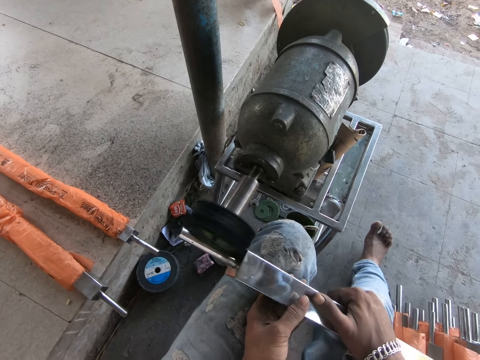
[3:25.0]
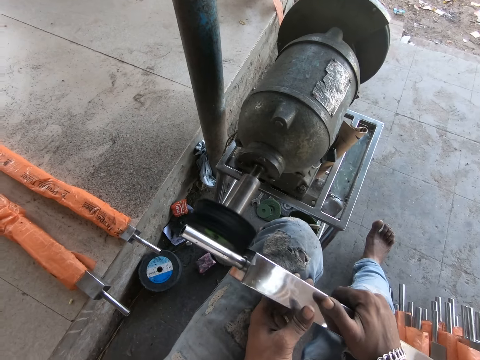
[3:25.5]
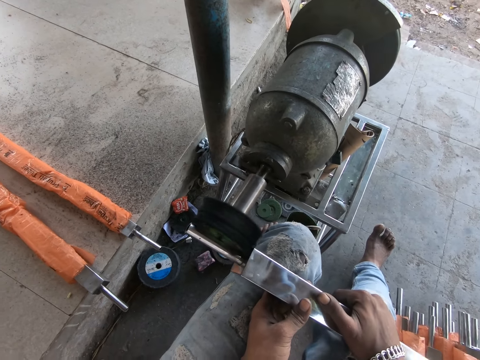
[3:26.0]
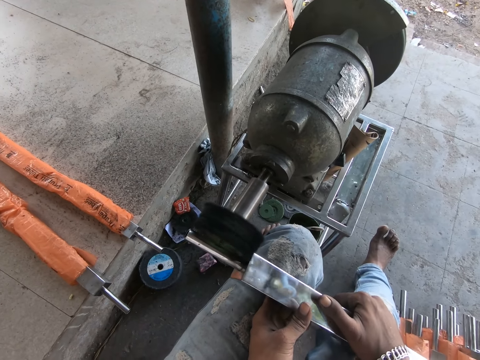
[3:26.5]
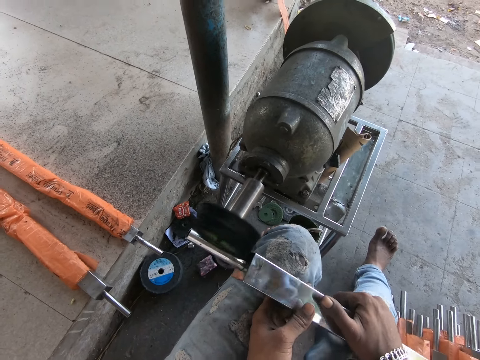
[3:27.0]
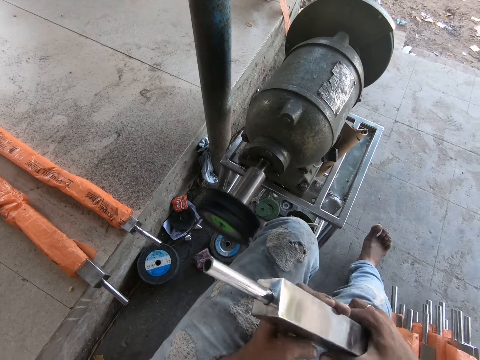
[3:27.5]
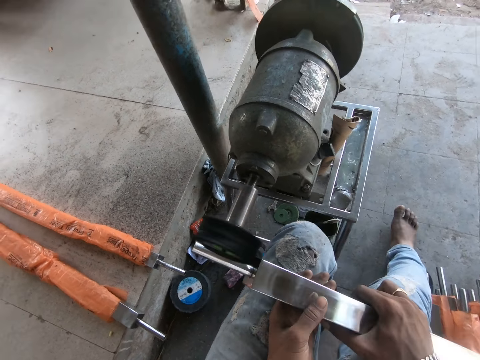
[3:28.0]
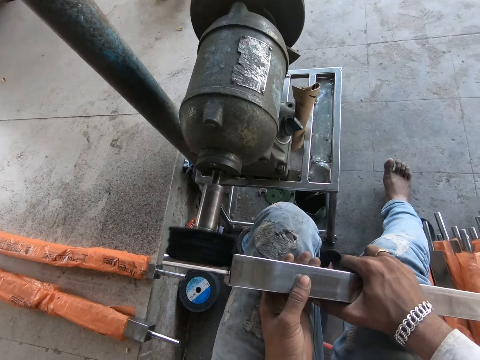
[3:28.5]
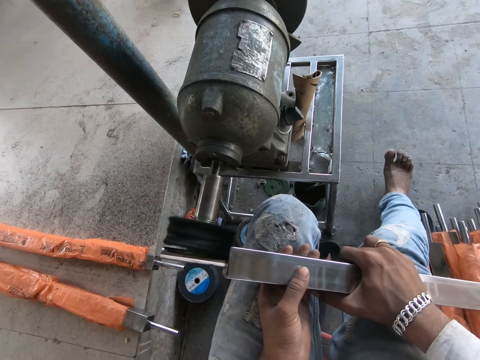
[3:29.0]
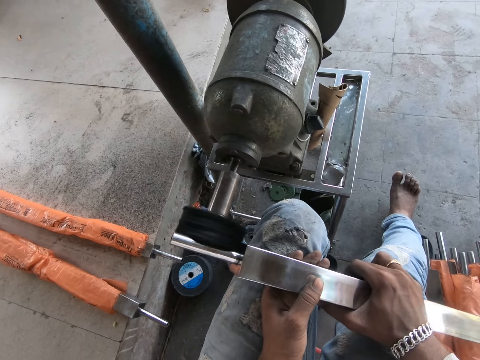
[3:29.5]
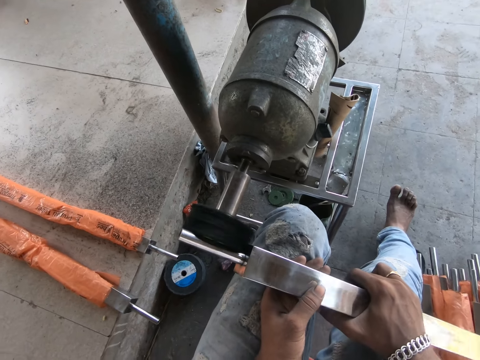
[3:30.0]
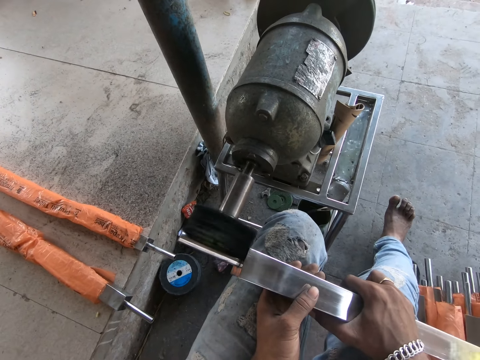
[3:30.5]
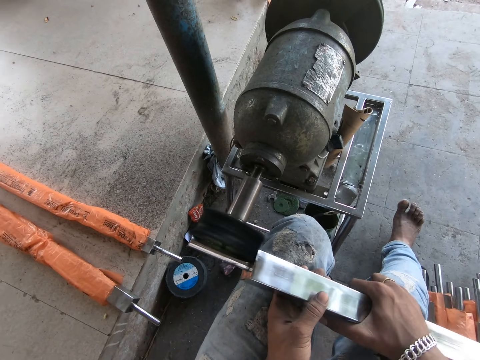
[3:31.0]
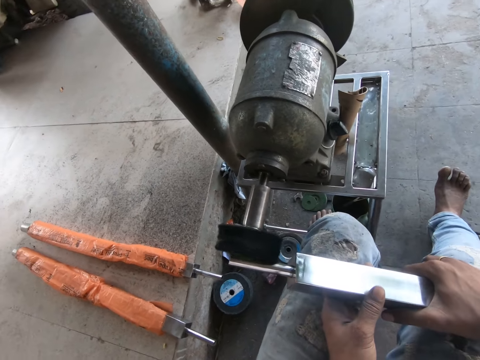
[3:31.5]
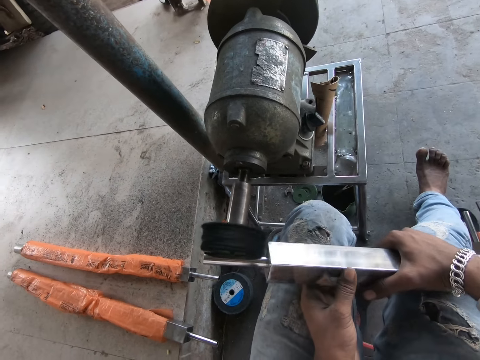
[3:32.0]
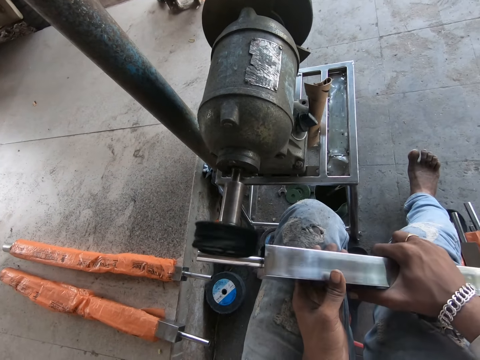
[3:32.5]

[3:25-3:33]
The camera wearer turns the steel rod with both hands. He files the steel rod in his hands with the steel filing machine on the floor.

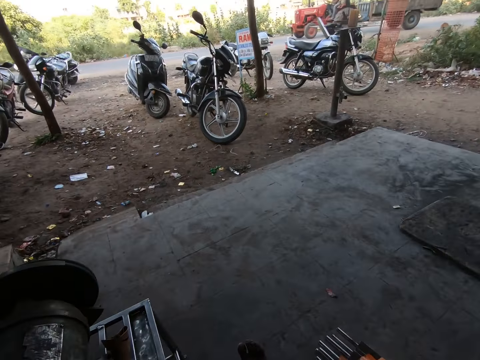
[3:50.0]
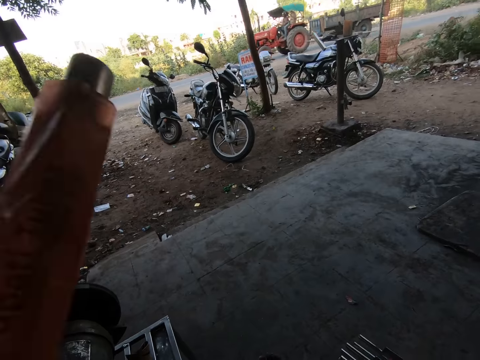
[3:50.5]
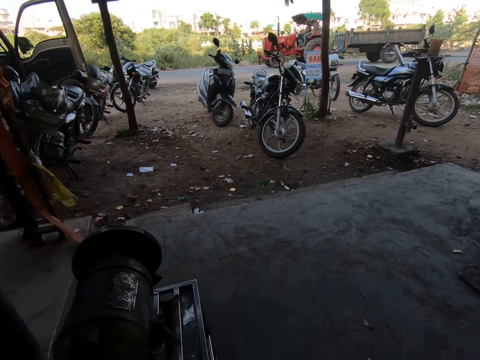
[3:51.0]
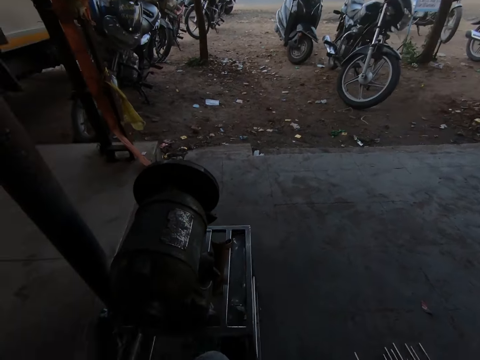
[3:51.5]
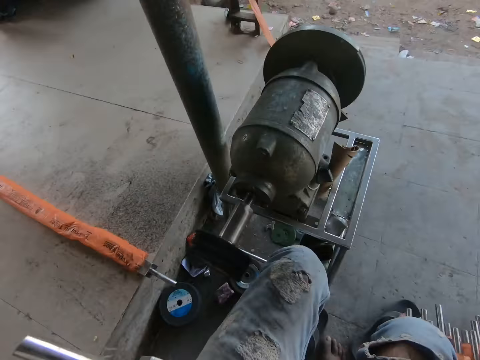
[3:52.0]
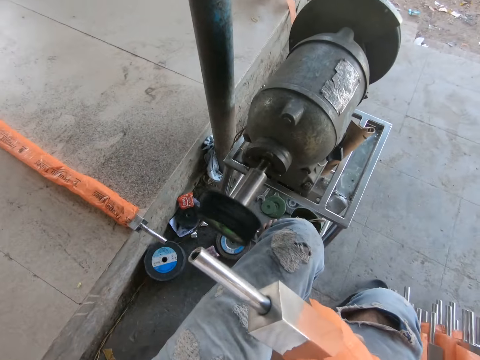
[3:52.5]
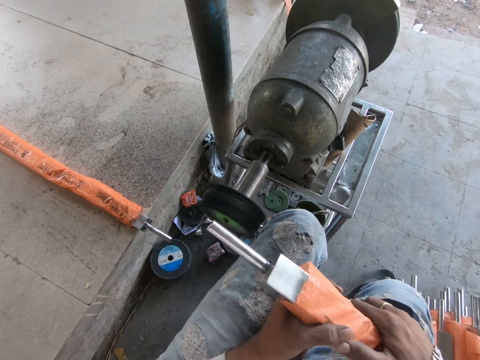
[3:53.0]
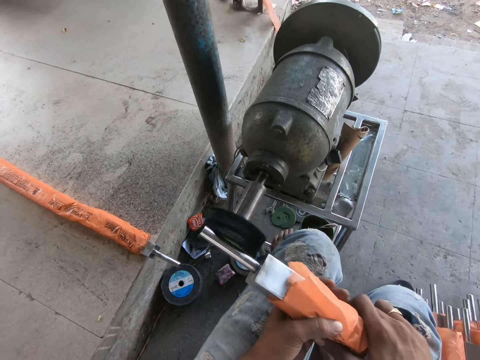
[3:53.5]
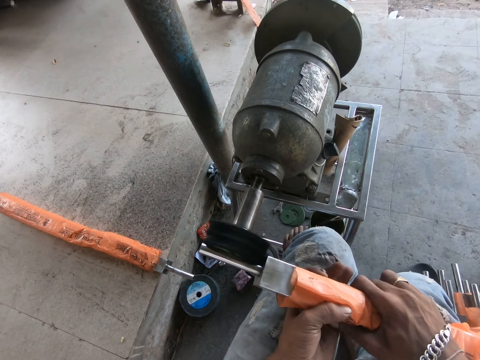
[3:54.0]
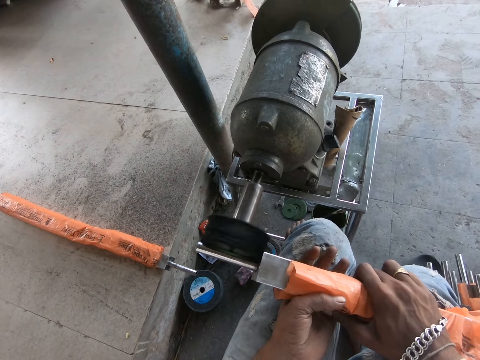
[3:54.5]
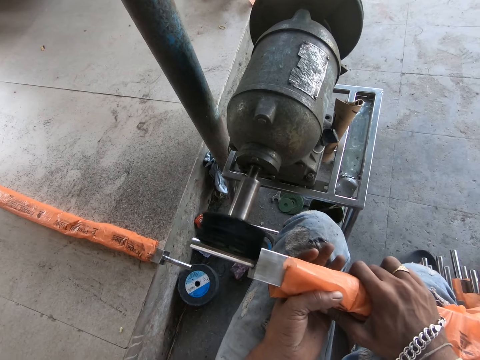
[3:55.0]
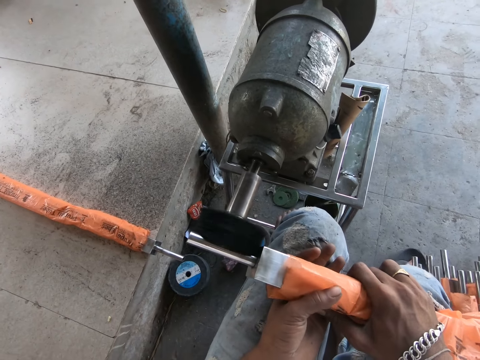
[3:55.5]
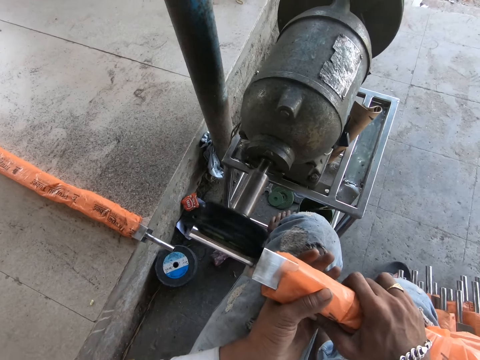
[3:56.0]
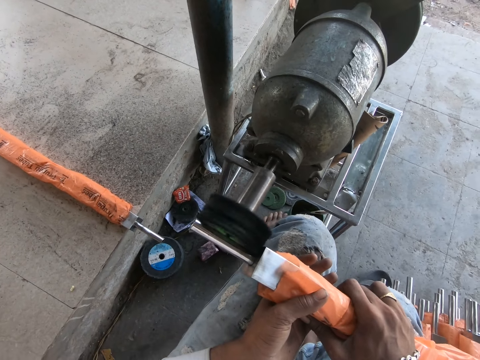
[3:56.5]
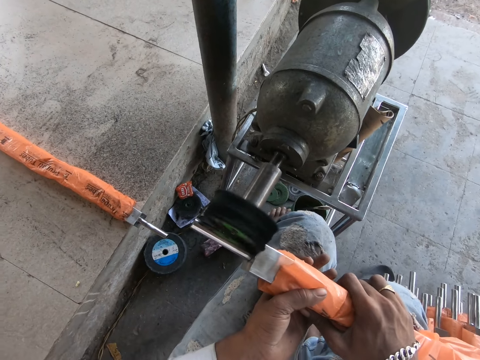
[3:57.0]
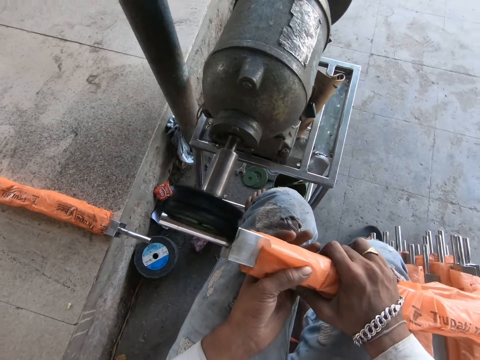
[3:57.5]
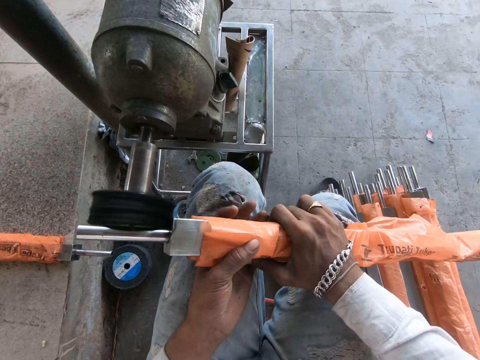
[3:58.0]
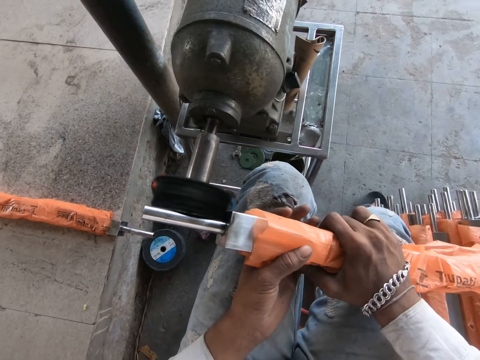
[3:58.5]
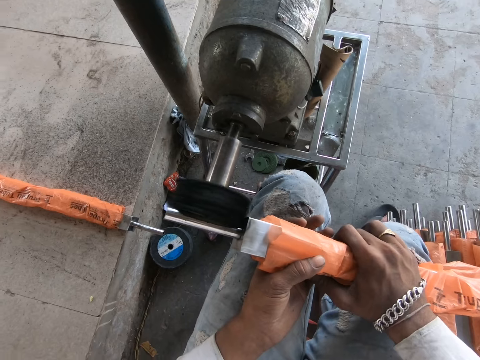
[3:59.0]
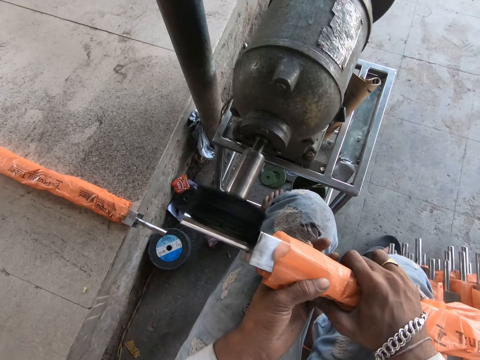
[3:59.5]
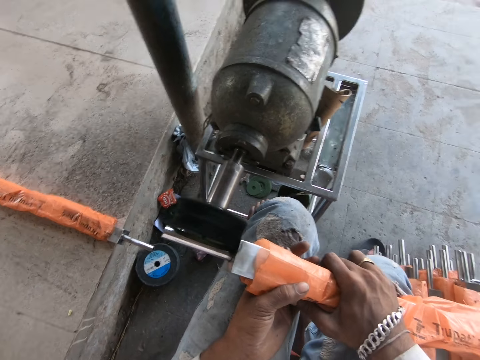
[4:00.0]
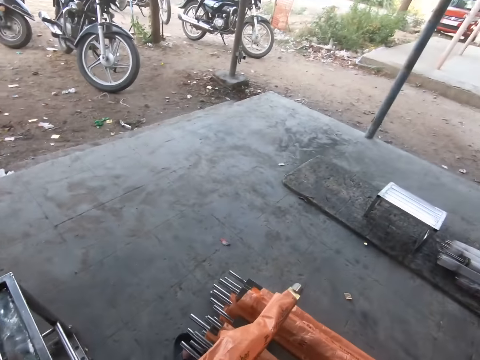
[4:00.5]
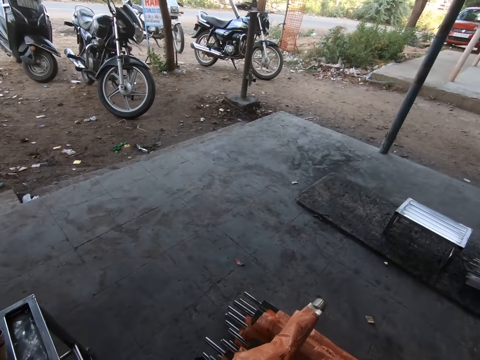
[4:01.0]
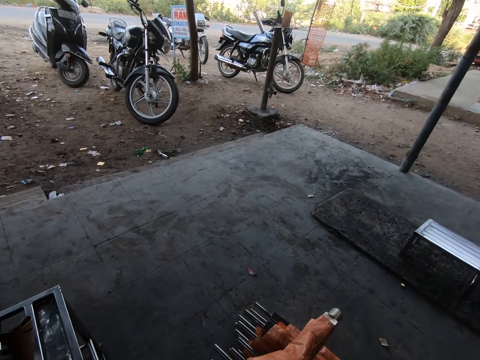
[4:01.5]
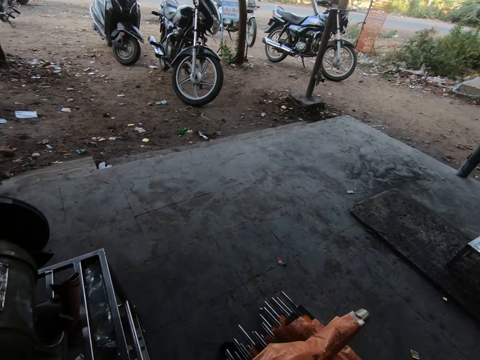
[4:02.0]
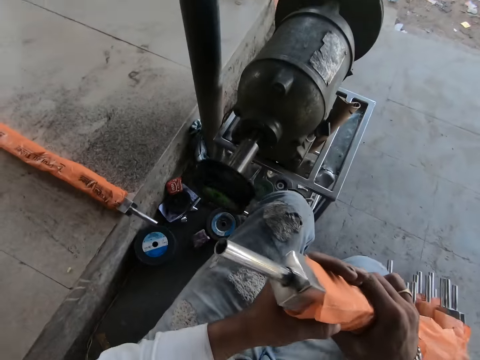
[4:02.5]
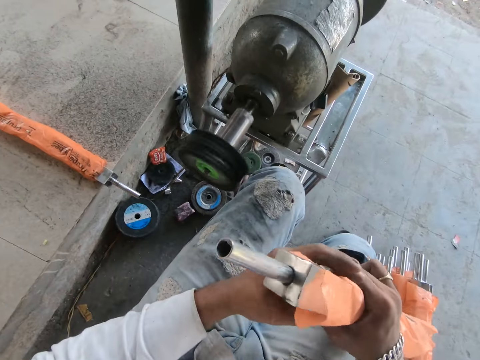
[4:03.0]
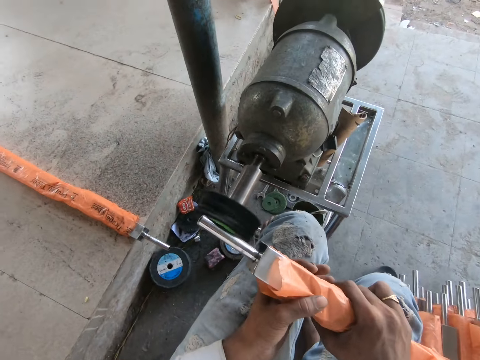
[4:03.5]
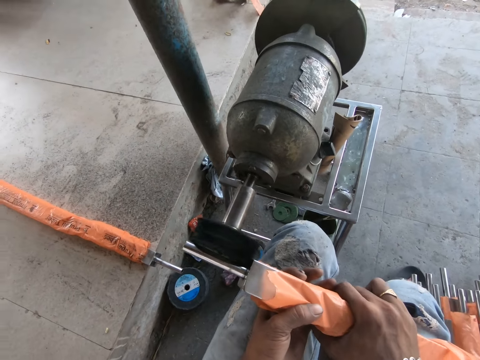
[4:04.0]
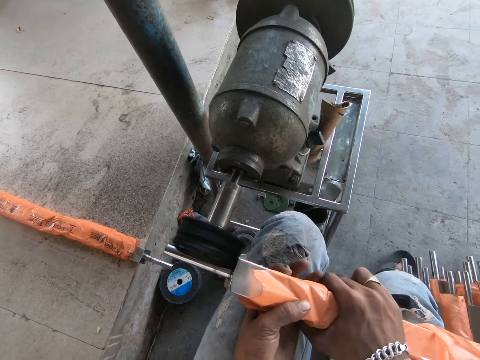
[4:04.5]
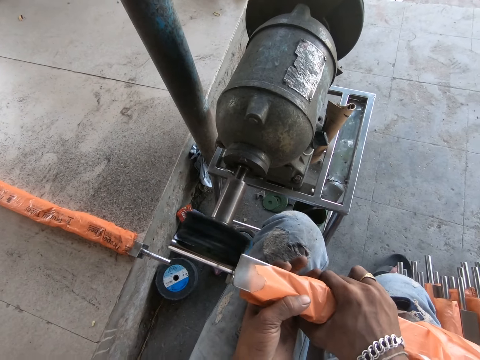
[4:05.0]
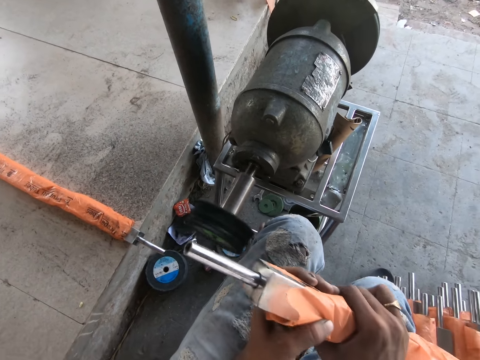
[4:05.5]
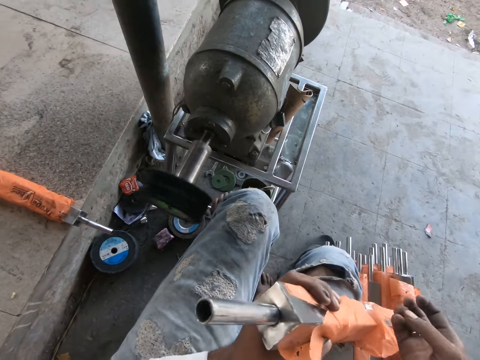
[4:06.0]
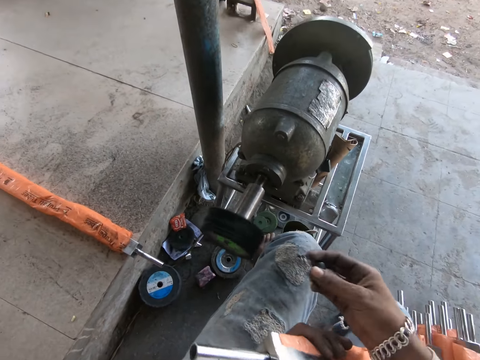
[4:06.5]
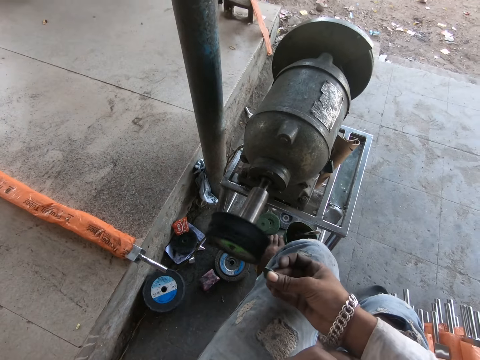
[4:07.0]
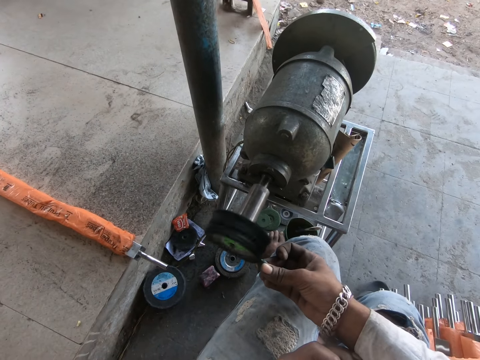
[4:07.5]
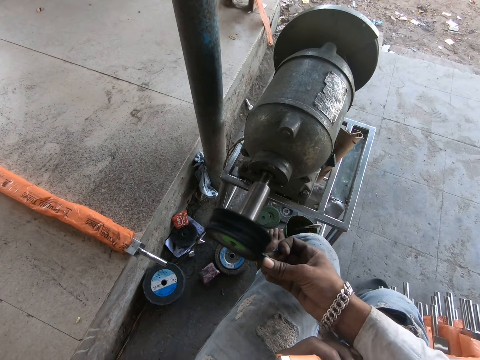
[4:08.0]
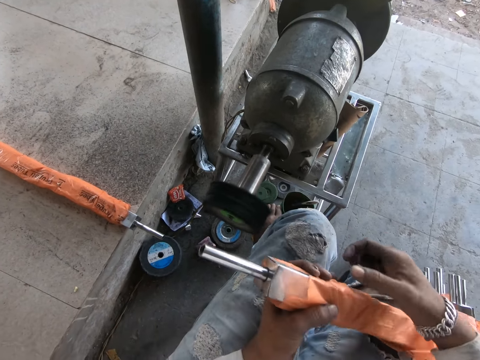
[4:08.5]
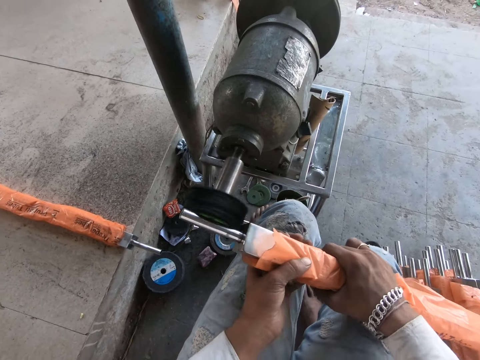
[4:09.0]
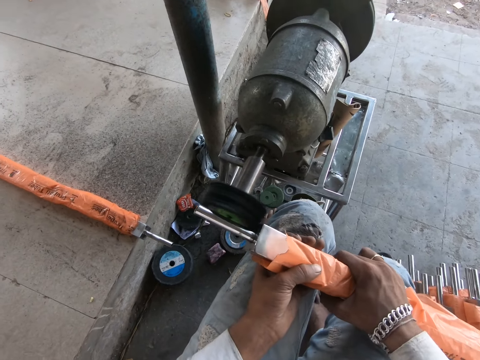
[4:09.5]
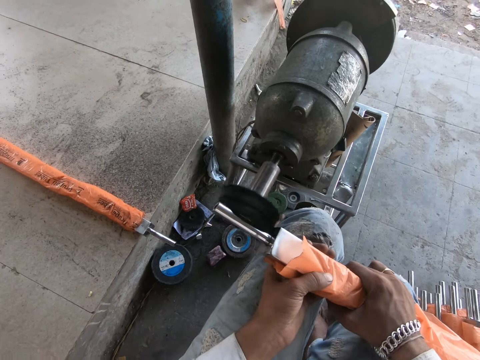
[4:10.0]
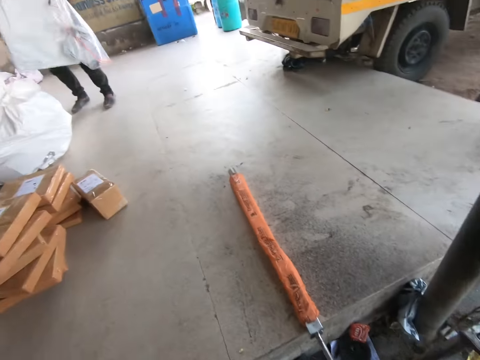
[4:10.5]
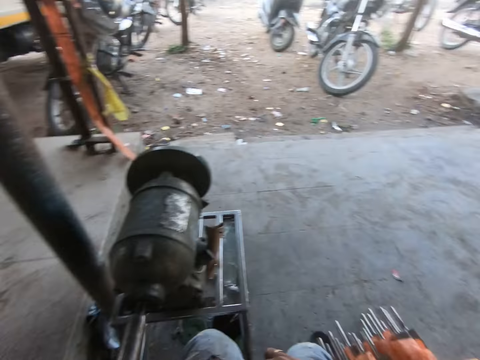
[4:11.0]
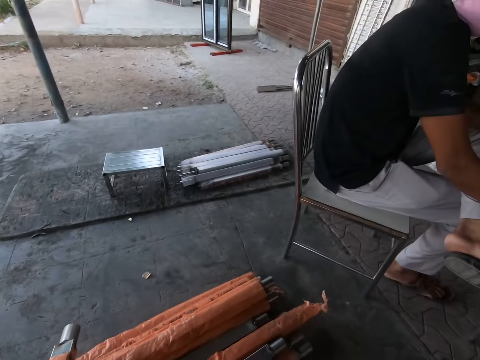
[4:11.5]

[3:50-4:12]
The camera wearer looks around. He holds the steel rod with both hands. He sharpens something. He looks around. He checks the steel rod in both hands. He files the steel rod in his hands with the steel filing machine on the floor. He touches something. He checks the steel rod in both hands. He files the stone in his right hand with the steel filing machine on the floor. He files the steel rod in his hands with the steel filing machine on the floor.
